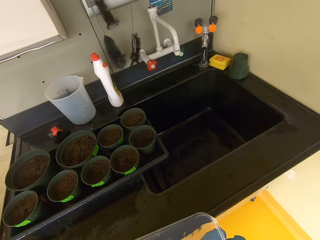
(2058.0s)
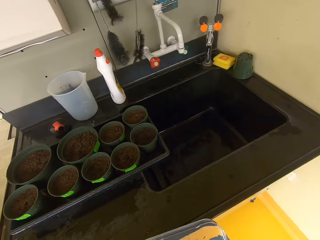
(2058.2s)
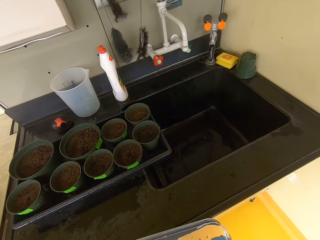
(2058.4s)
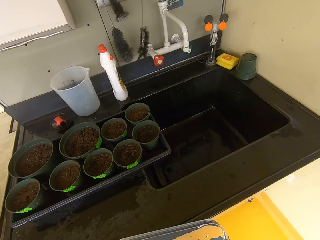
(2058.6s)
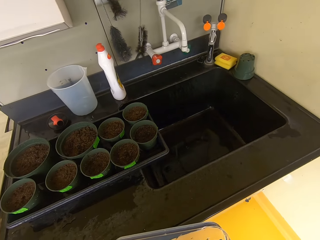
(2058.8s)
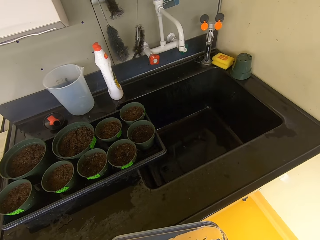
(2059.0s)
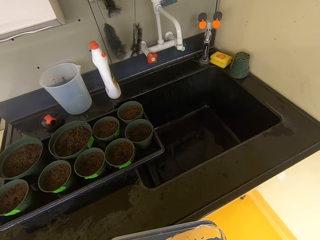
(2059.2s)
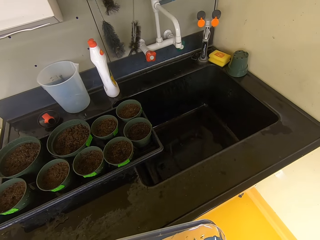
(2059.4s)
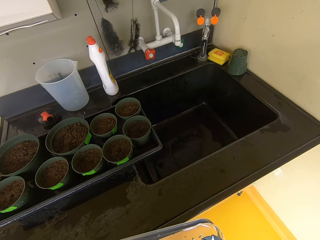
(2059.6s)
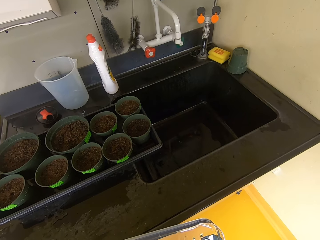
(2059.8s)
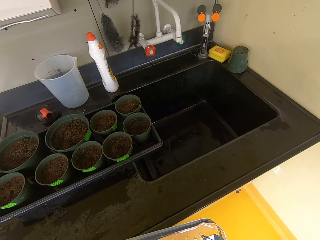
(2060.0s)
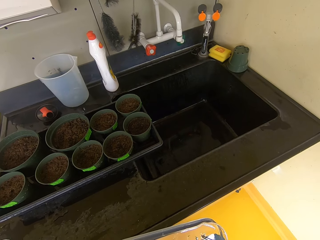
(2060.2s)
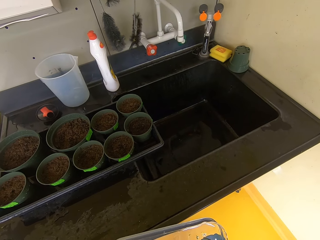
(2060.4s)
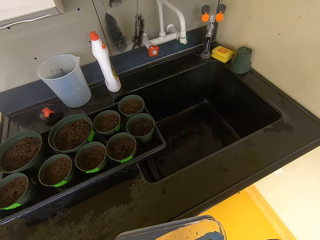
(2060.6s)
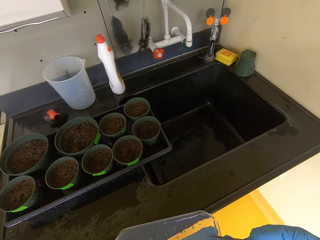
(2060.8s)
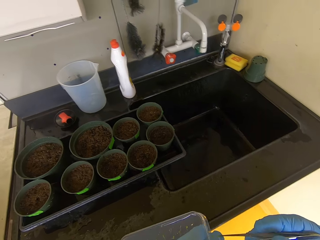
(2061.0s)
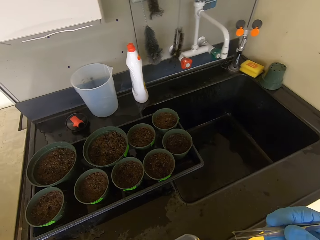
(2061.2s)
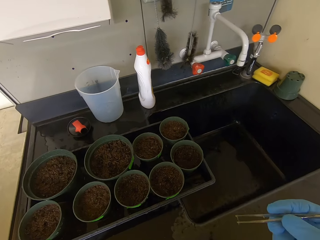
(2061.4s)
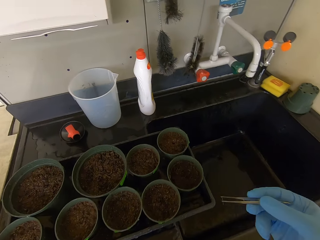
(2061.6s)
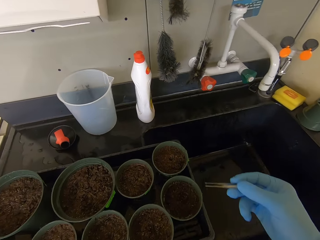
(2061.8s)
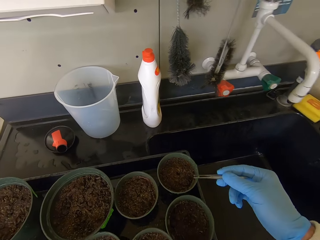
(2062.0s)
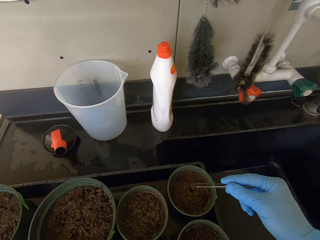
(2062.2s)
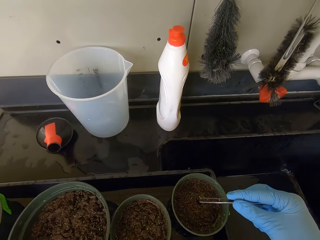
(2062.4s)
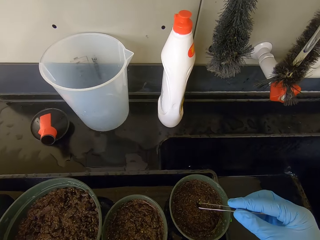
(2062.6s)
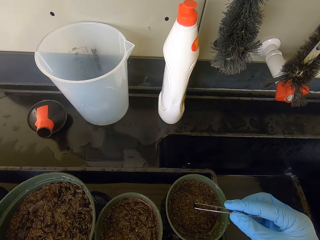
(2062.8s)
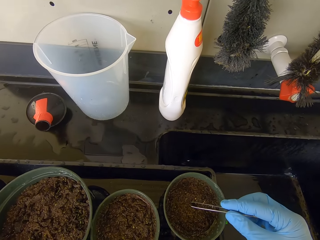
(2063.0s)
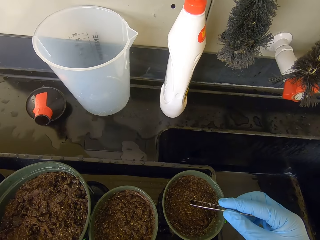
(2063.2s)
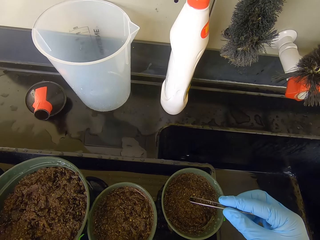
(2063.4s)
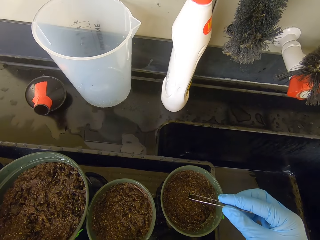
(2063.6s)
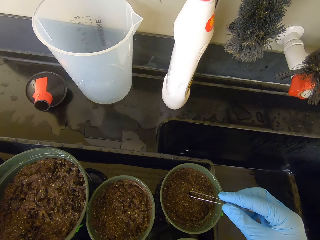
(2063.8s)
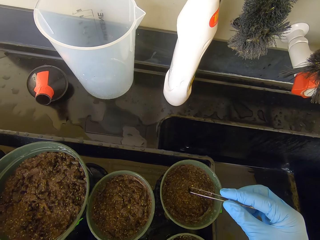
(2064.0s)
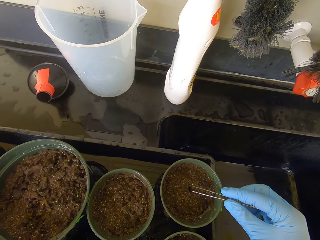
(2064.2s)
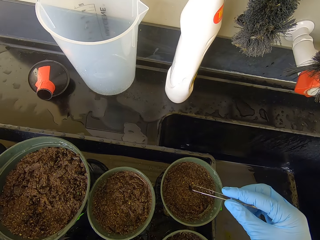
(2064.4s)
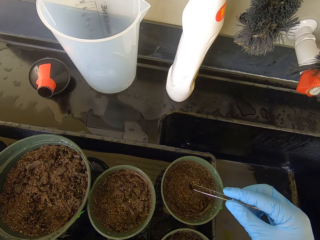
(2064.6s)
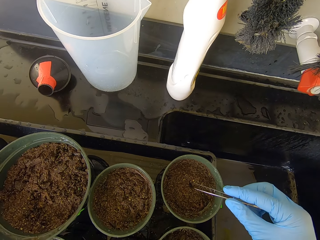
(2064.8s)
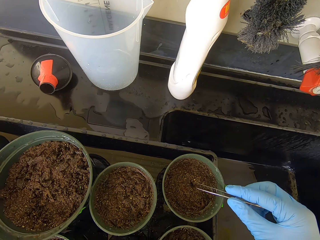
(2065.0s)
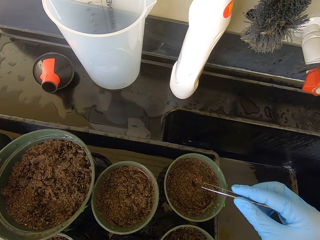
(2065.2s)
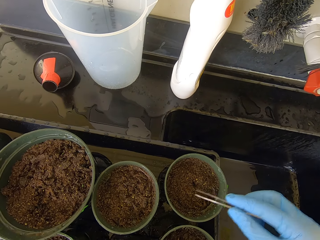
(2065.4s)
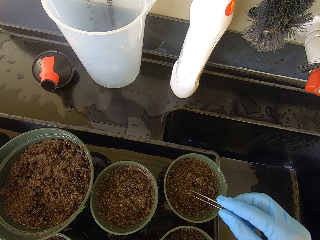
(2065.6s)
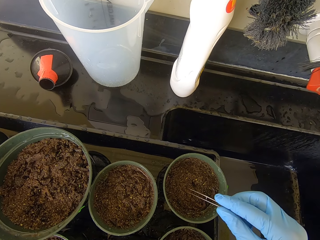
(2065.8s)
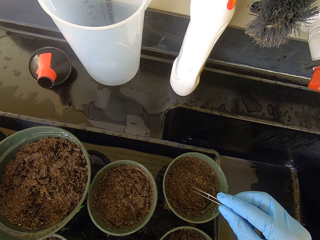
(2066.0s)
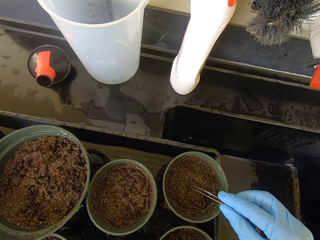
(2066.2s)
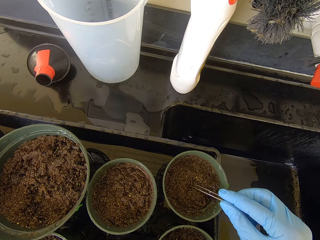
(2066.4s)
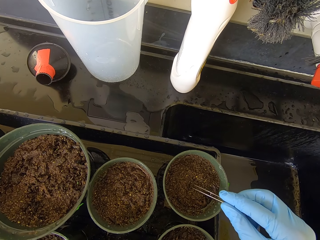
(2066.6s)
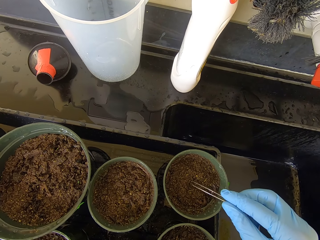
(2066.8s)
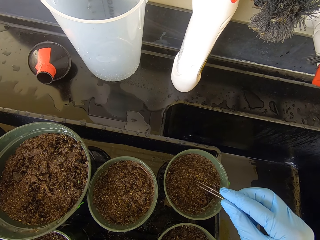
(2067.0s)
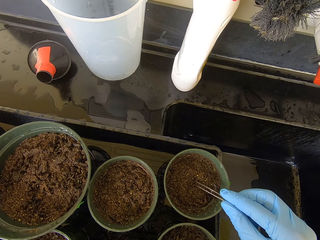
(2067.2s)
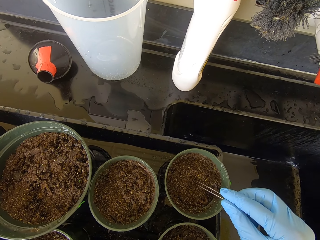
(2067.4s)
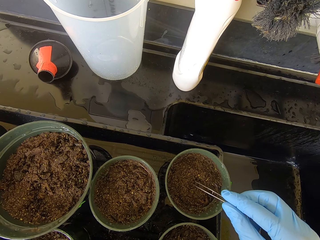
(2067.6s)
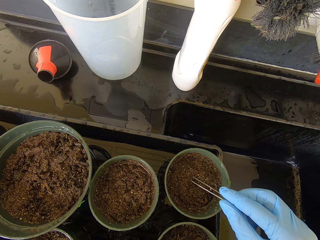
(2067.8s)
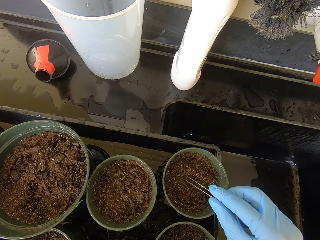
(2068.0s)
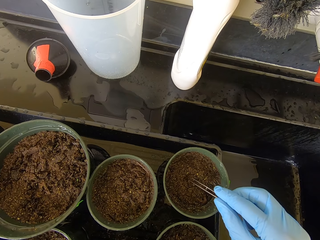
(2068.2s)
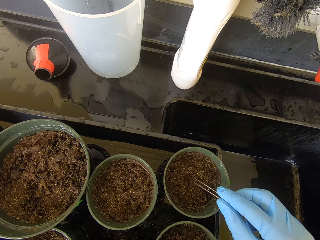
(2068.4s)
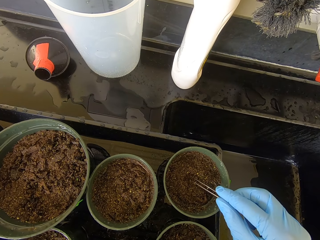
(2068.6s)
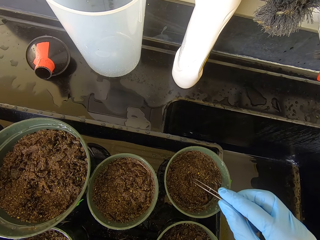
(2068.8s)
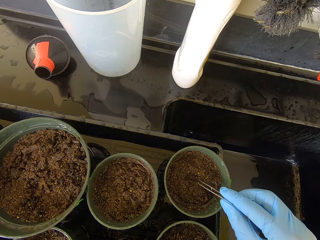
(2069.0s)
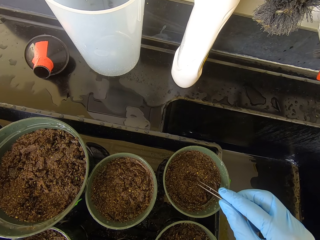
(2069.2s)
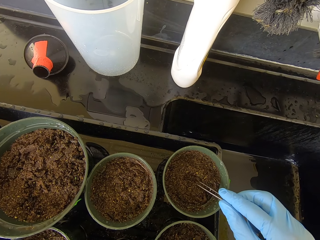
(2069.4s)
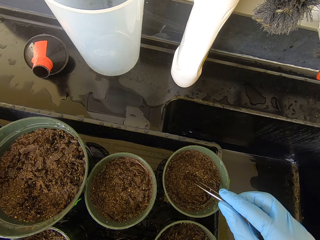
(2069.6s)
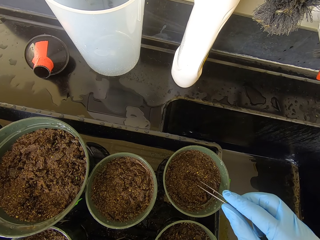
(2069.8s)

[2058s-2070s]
The camera wearer tongs the seedling. They pick the seedling. They put the seedling into the soil.

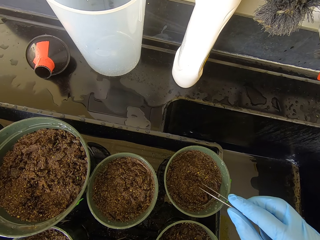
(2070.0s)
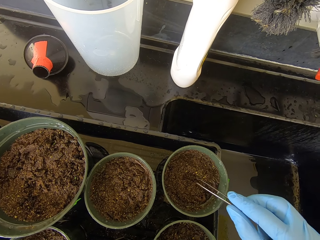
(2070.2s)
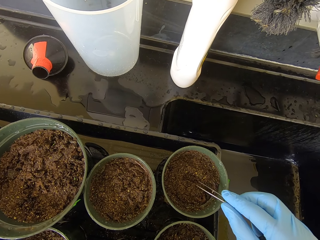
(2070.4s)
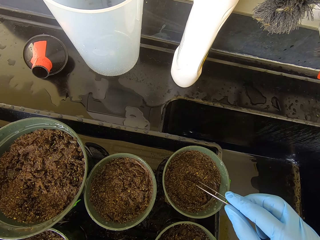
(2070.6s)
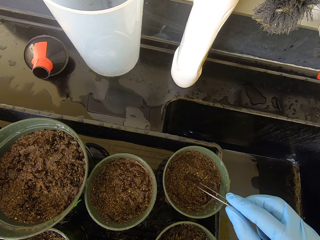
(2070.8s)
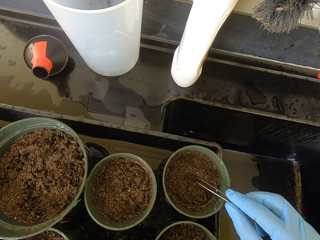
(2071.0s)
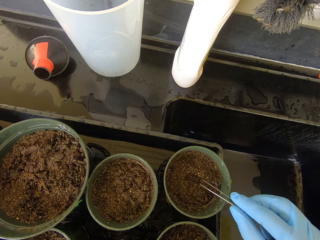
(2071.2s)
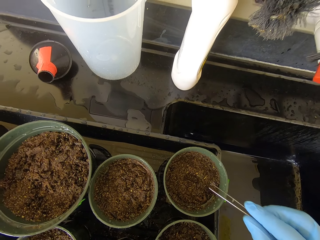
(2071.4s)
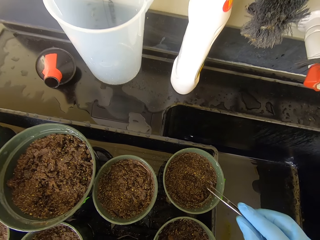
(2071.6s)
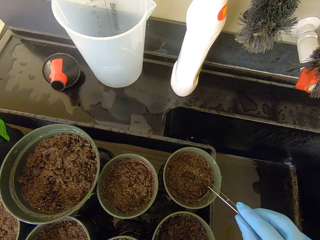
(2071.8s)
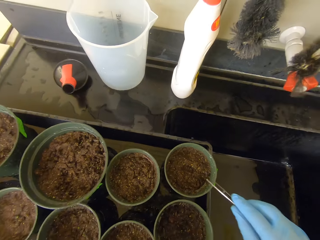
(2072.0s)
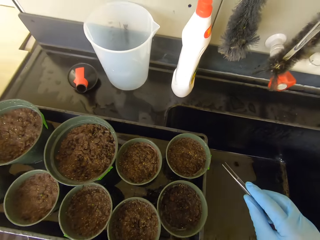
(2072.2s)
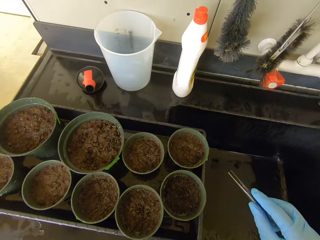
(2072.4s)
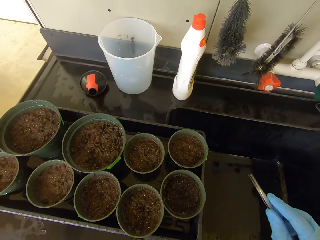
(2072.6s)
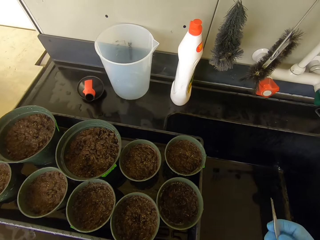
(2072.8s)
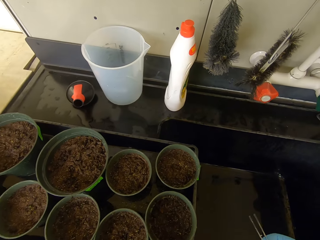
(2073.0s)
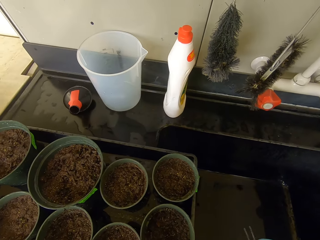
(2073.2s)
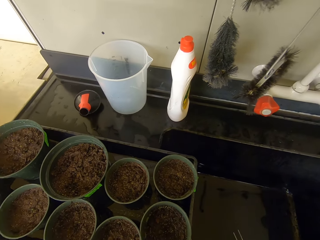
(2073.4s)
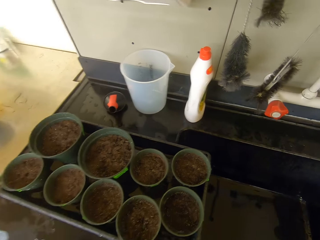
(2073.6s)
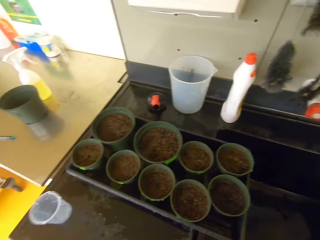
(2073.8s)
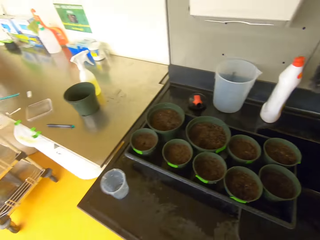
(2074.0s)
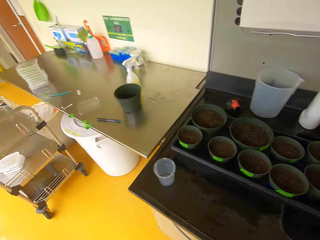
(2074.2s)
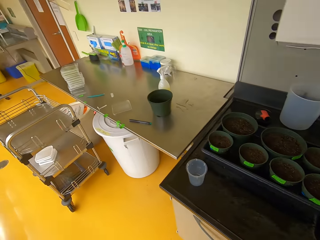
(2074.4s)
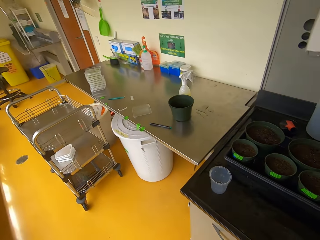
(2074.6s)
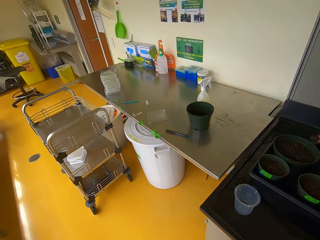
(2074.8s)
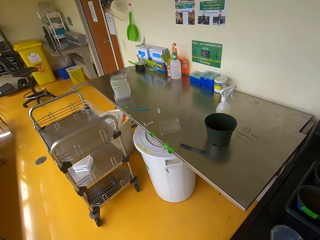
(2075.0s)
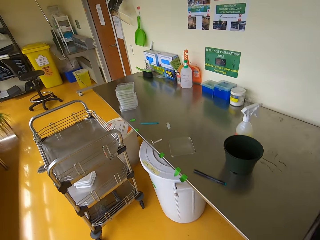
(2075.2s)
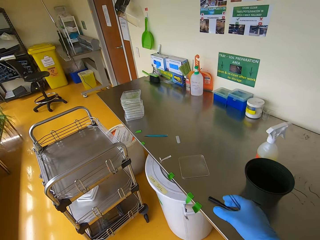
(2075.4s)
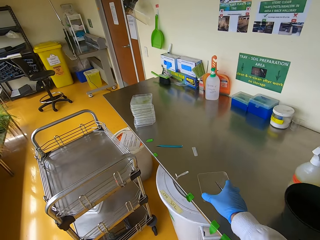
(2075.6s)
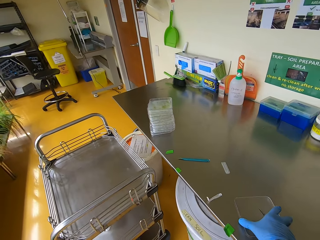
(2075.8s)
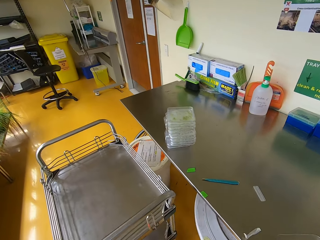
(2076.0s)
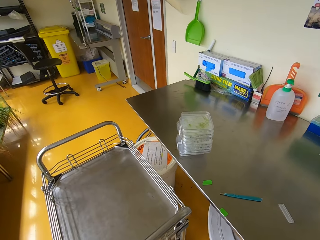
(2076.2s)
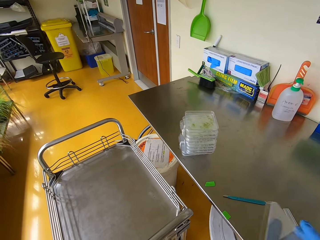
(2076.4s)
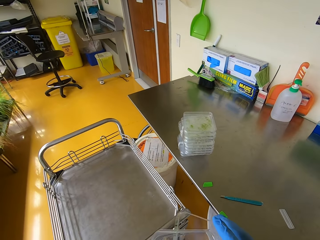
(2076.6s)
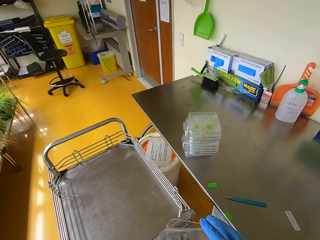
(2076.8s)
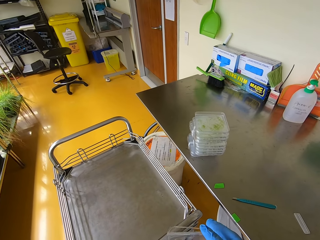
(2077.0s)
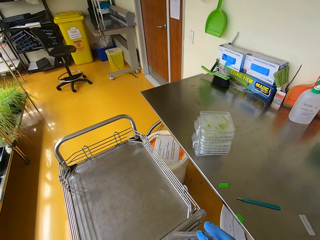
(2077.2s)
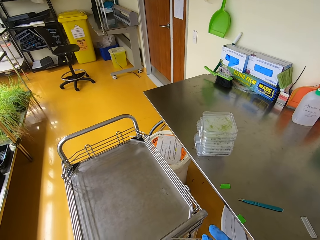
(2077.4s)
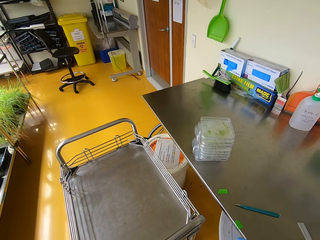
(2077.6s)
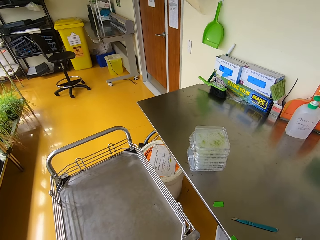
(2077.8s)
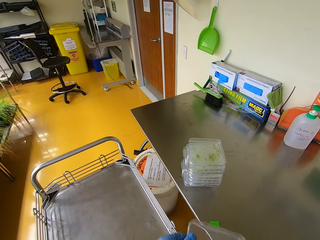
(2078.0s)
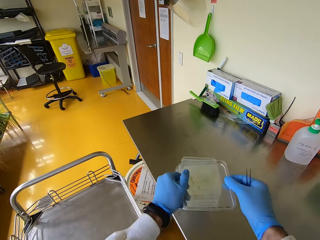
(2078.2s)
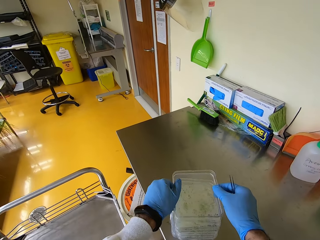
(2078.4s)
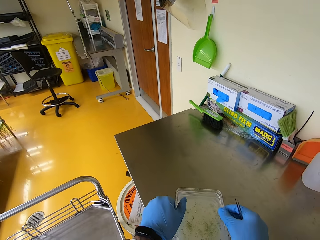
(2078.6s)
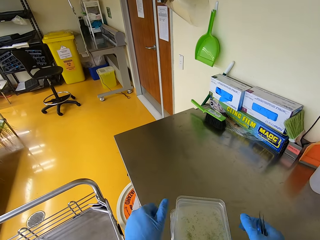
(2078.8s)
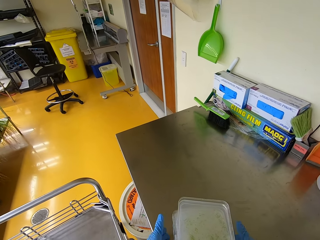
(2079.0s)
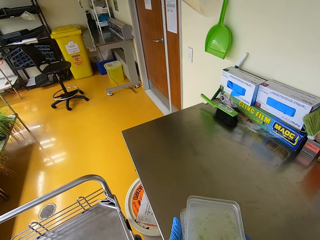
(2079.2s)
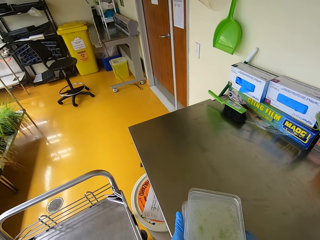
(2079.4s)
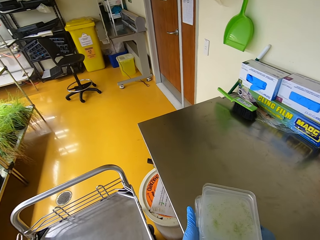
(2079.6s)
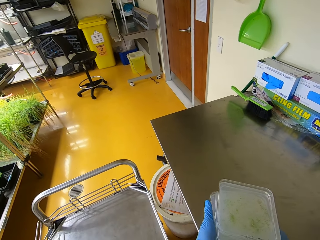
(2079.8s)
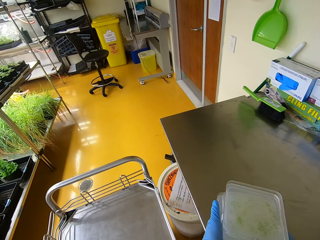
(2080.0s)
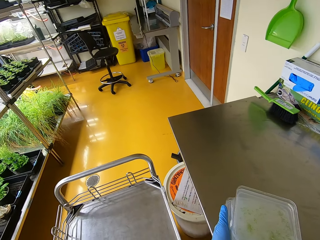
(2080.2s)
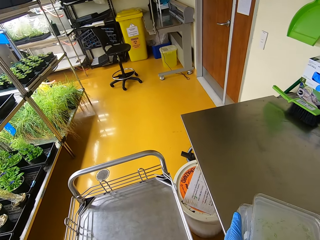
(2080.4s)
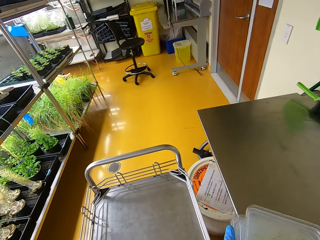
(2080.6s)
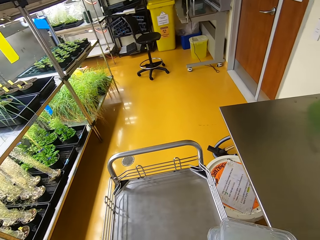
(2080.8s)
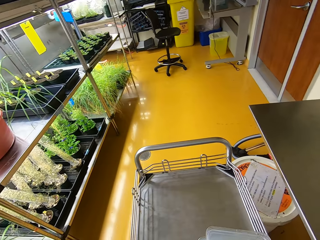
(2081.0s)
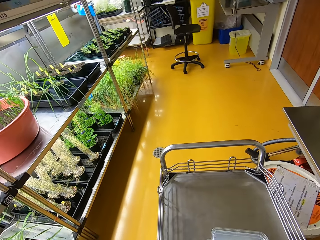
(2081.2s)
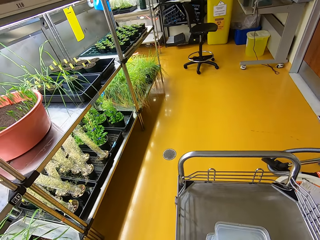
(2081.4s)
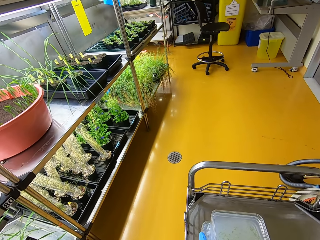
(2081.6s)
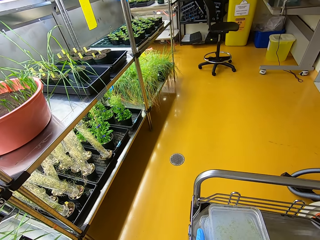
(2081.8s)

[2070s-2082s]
The camera wearer lifts a hand. They walk around. They pick a case. They close the case. They put the case down. They lift the cases. They pick all the seedling containers to the trolley.
